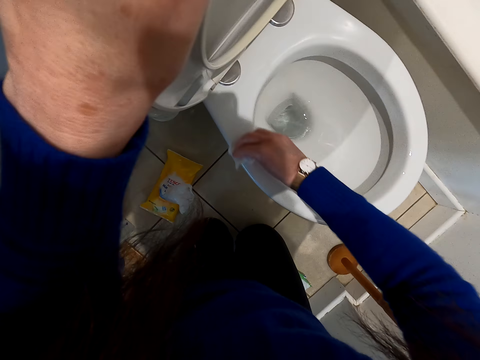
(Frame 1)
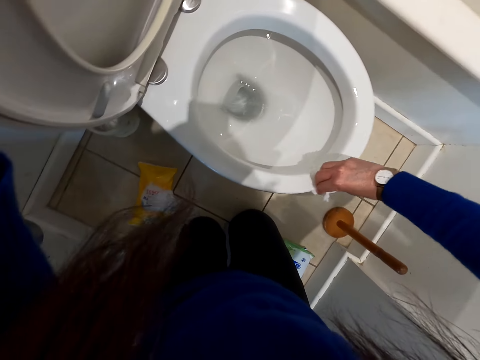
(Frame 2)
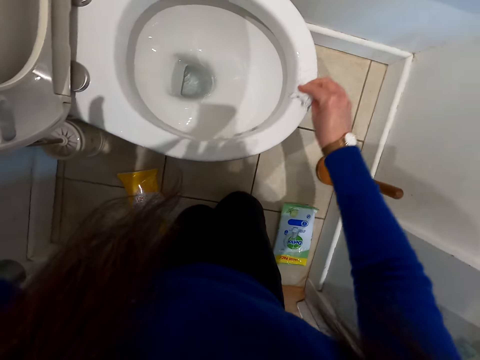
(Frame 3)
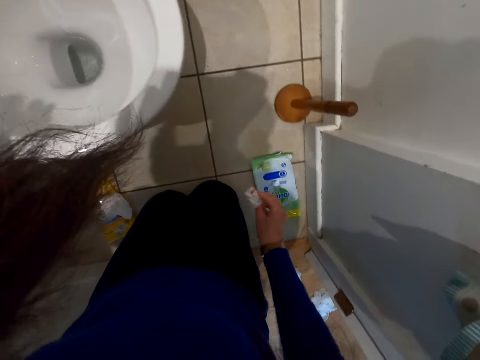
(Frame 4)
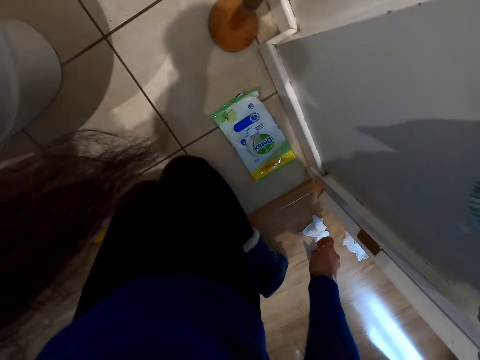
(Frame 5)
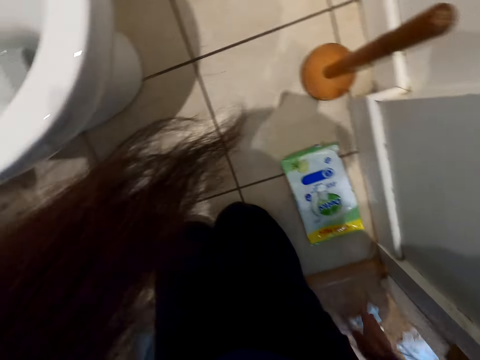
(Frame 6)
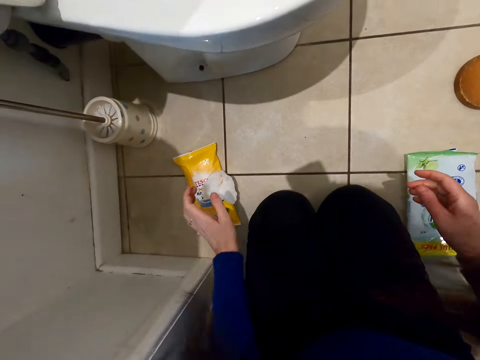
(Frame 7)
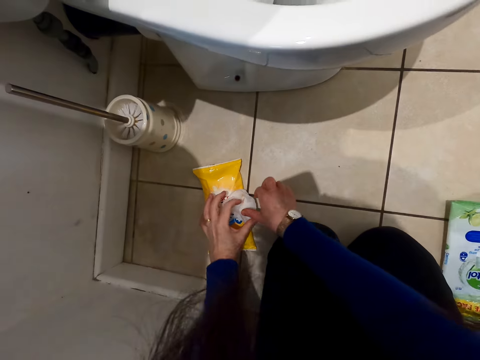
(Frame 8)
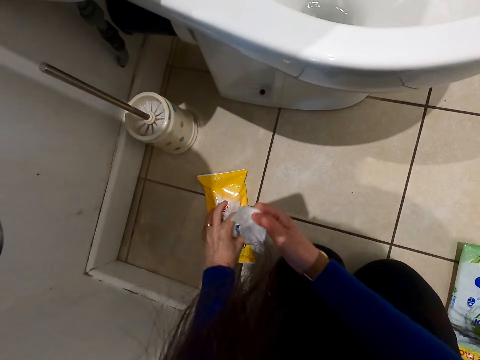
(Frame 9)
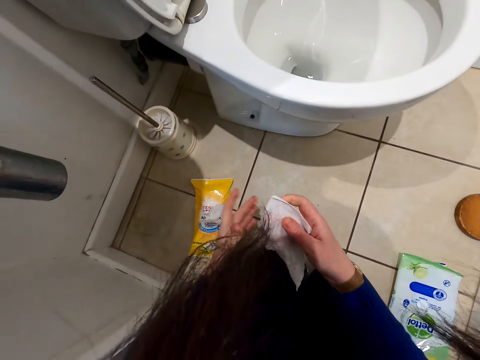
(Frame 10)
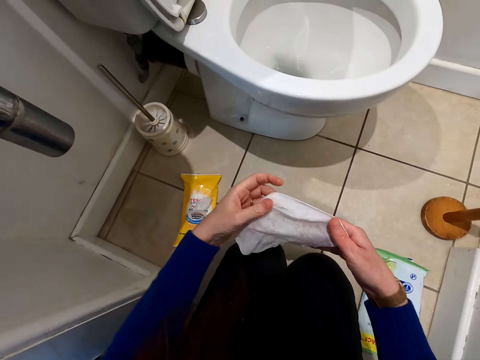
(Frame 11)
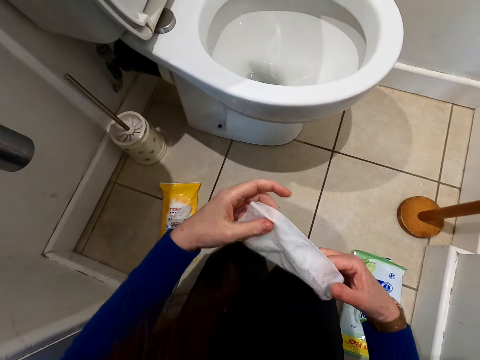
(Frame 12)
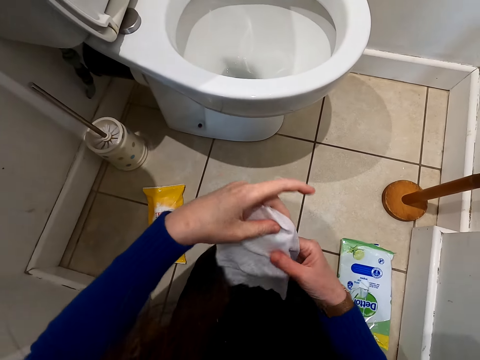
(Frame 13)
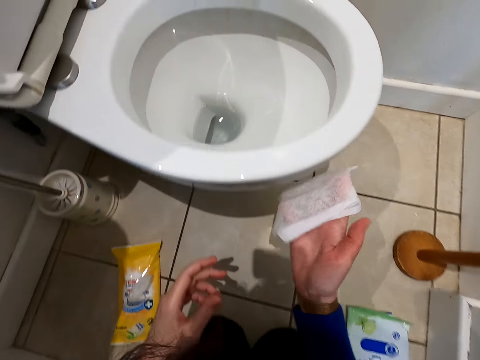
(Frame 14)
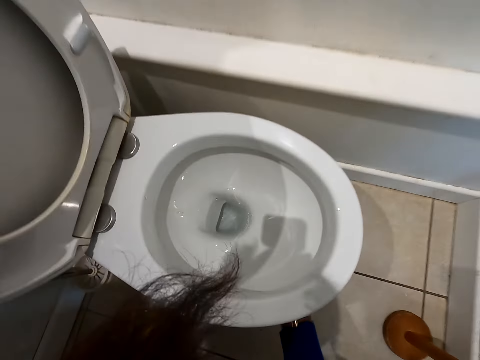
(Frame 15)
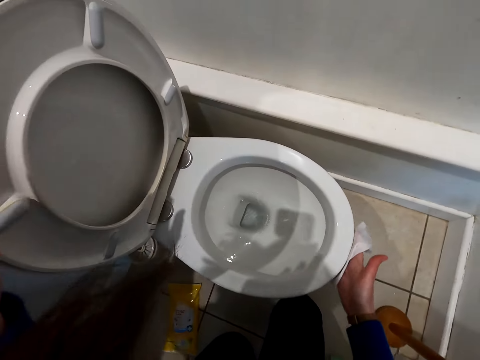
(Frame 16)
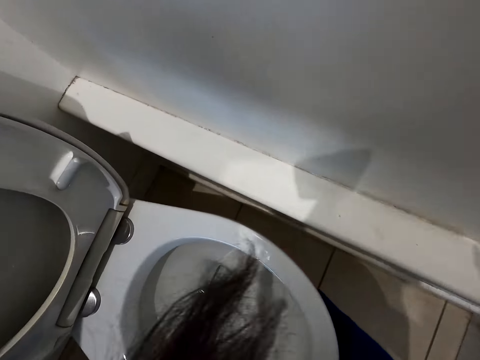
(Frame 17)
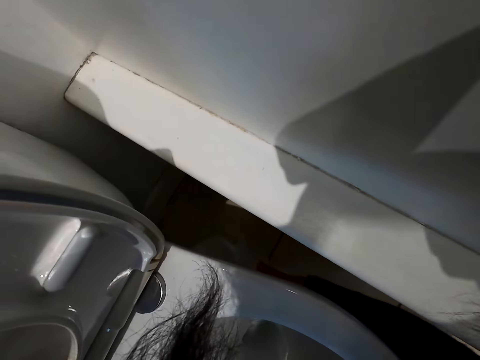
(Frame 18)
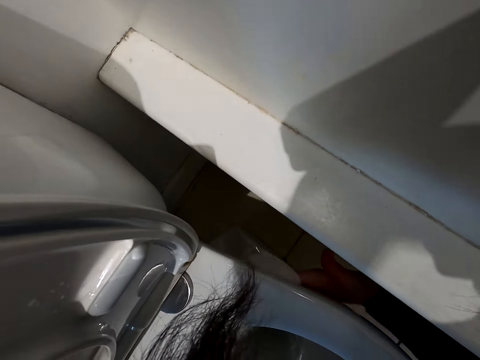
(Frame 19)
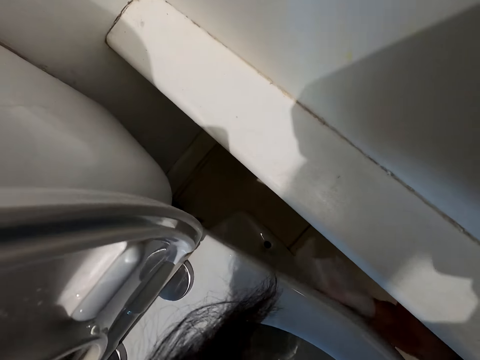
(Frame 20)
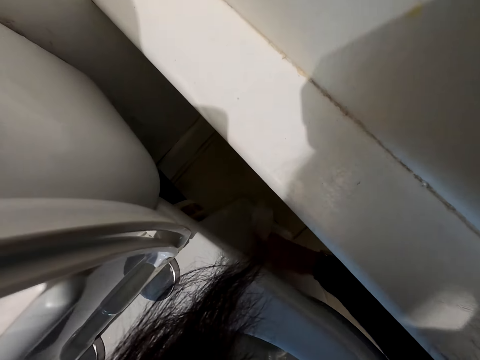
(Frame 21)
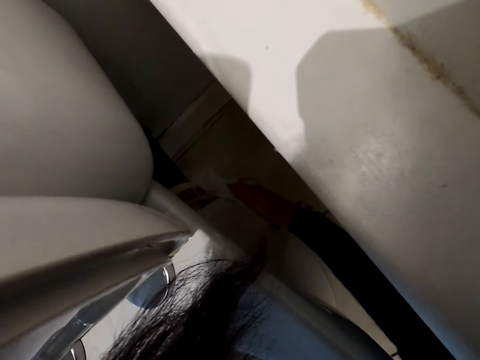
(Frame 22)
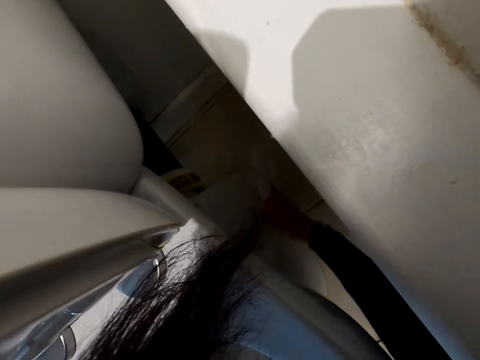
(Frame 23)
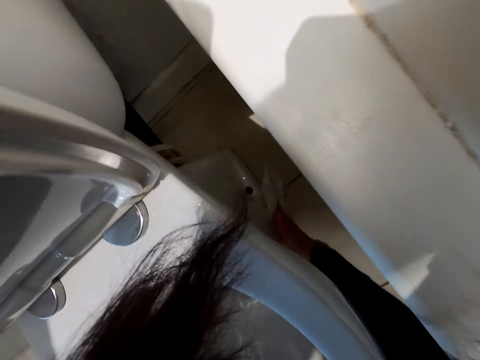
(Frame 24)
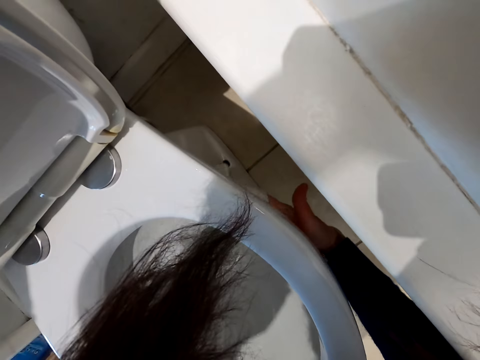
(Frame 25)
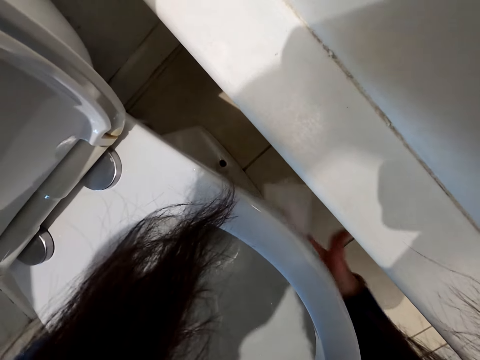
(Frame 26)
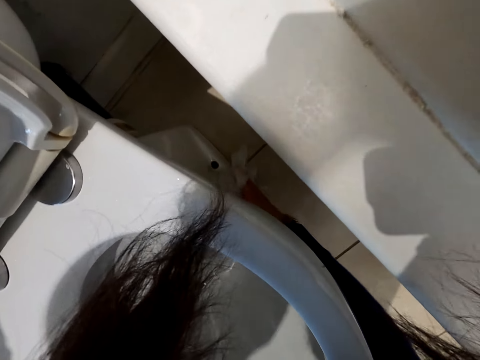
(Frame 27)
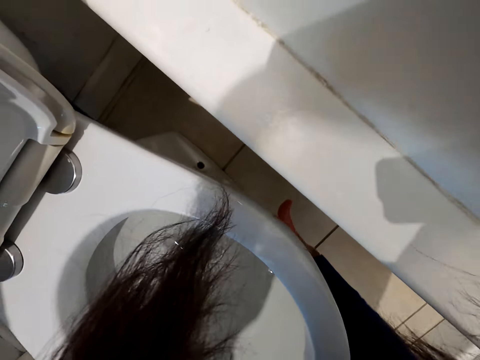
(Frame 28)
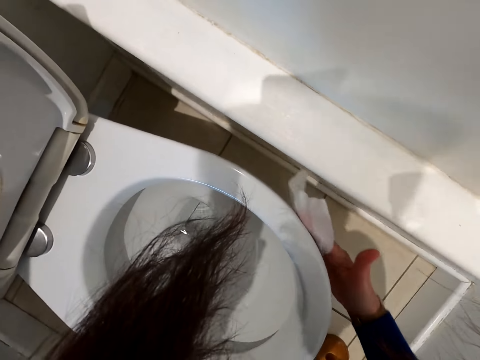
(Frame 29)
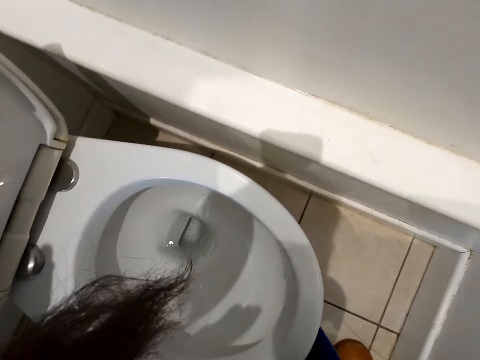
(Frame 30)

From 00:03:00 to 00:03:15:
The camera wearer puts the used wet wipe on the floor. They hold the wipe pack. They pick a wet wipe. They hold the wipe. They hold the wipe with the other hand. They wipe the toilet.

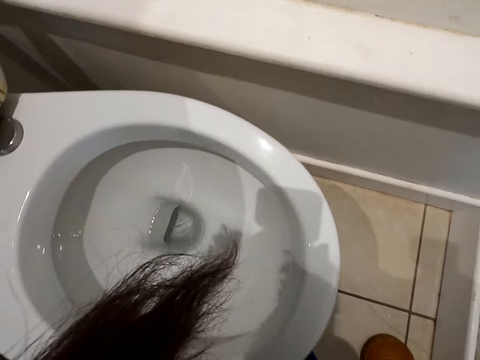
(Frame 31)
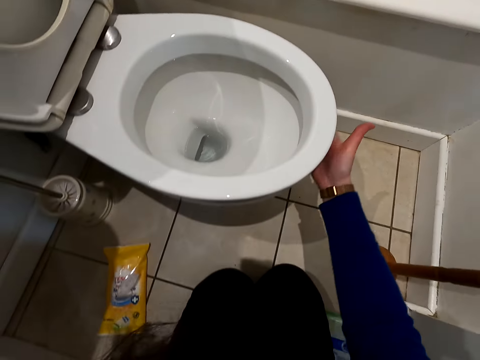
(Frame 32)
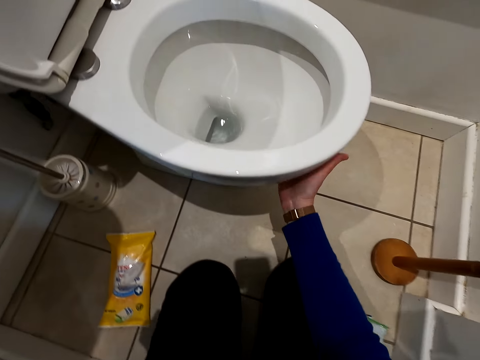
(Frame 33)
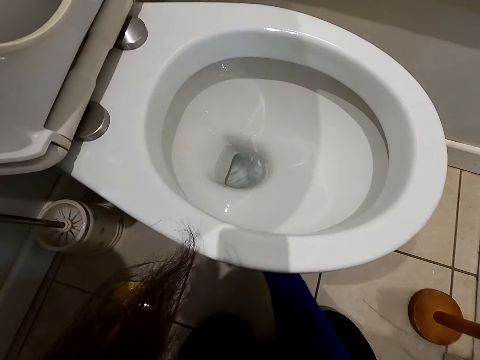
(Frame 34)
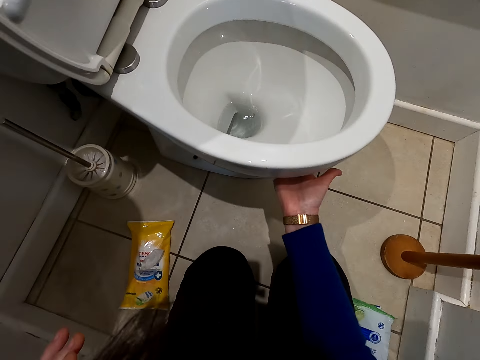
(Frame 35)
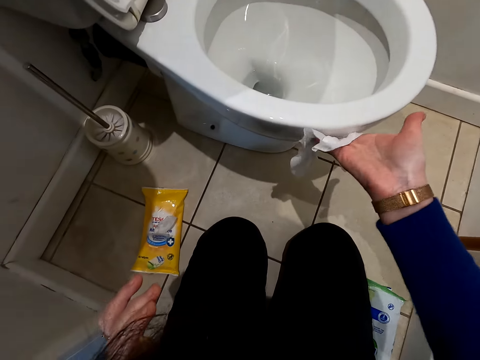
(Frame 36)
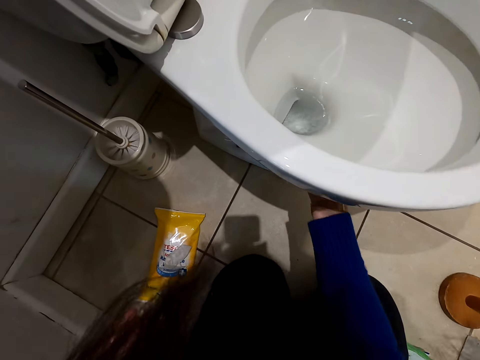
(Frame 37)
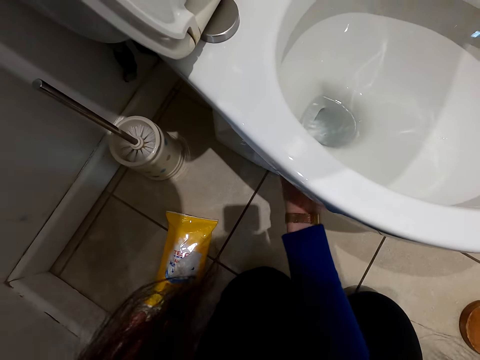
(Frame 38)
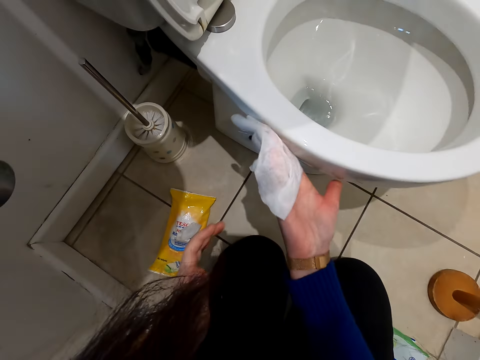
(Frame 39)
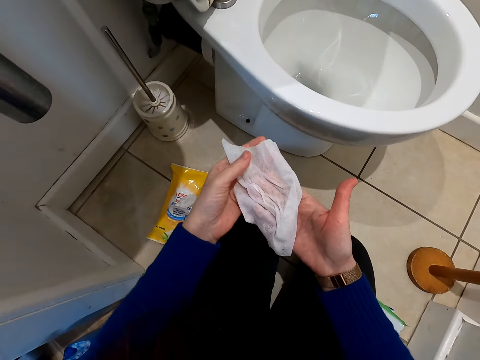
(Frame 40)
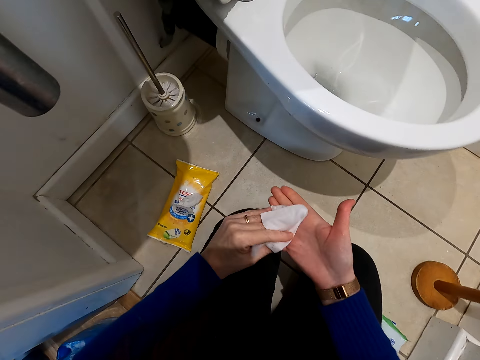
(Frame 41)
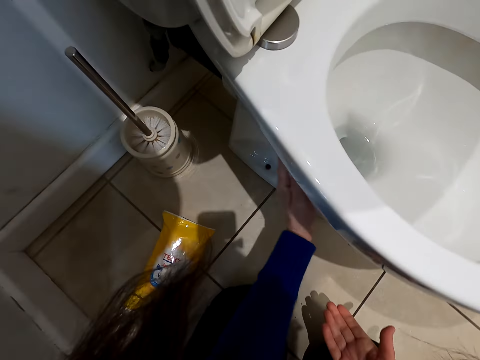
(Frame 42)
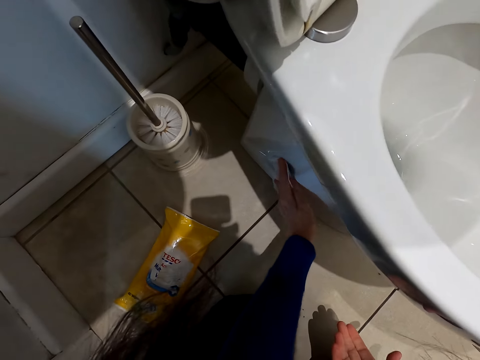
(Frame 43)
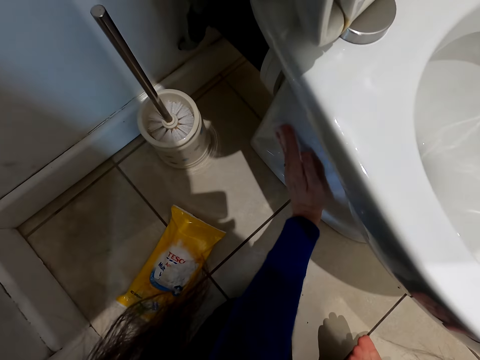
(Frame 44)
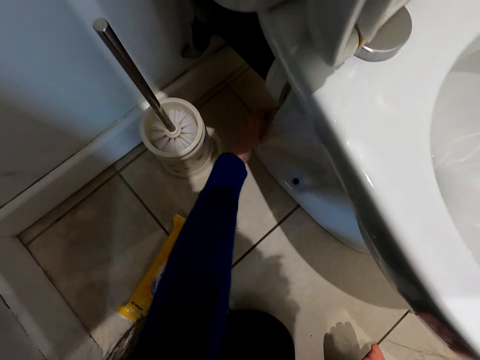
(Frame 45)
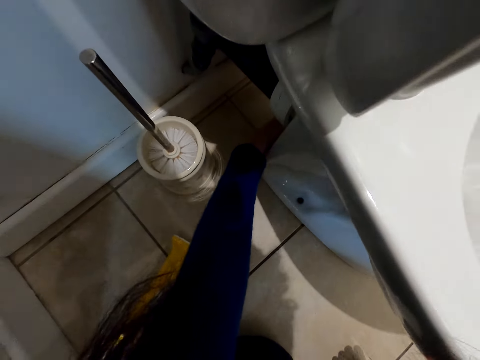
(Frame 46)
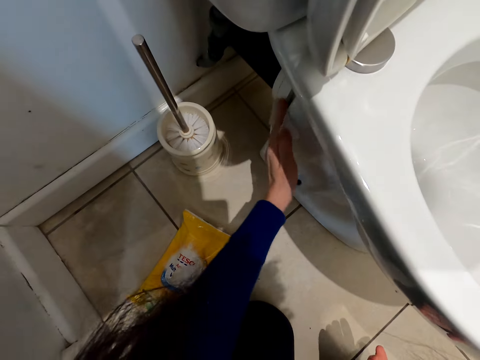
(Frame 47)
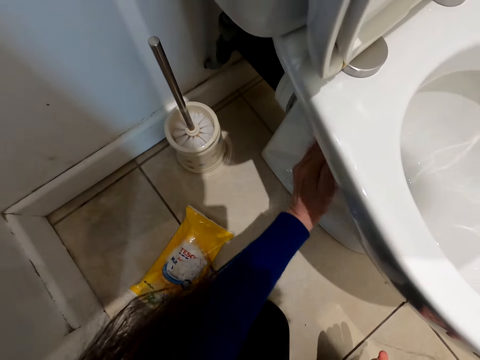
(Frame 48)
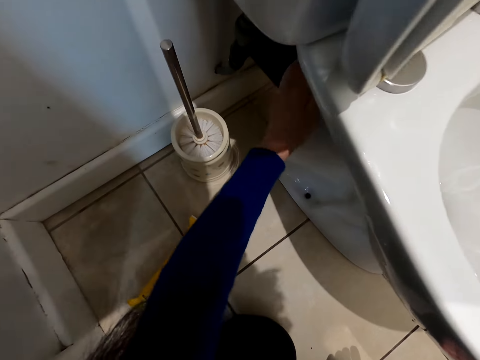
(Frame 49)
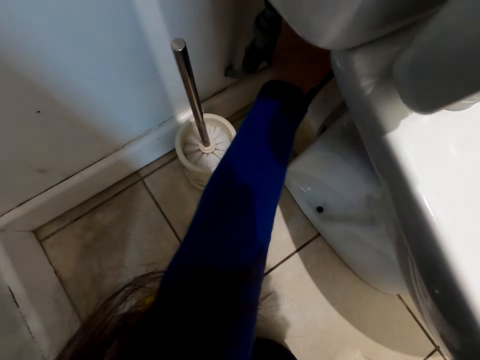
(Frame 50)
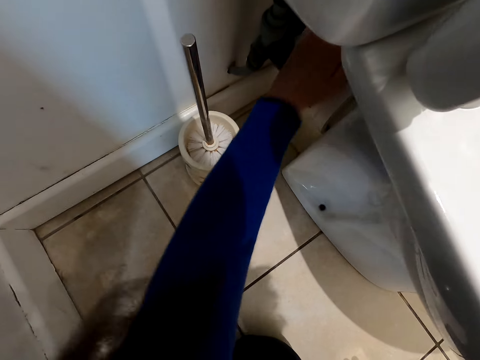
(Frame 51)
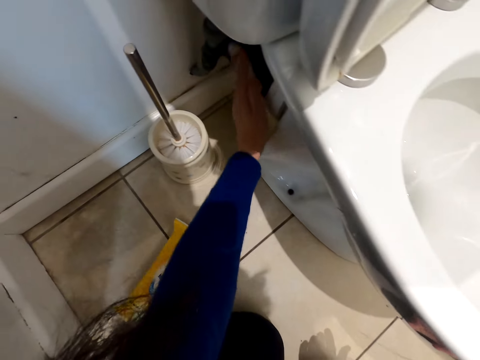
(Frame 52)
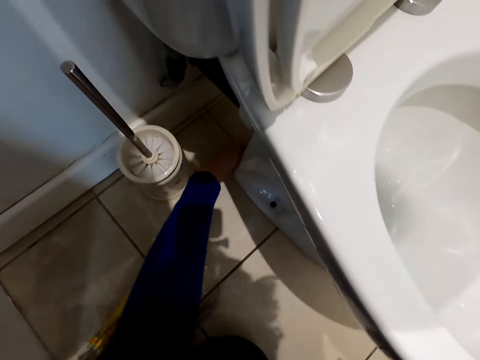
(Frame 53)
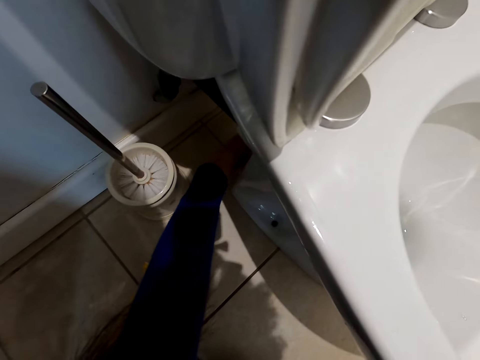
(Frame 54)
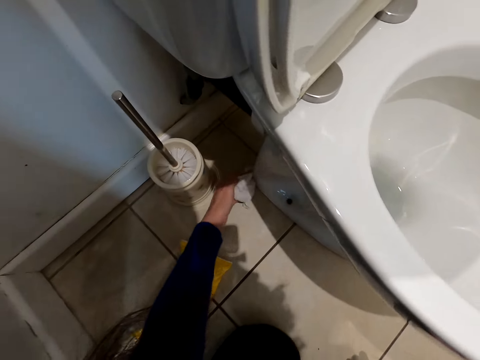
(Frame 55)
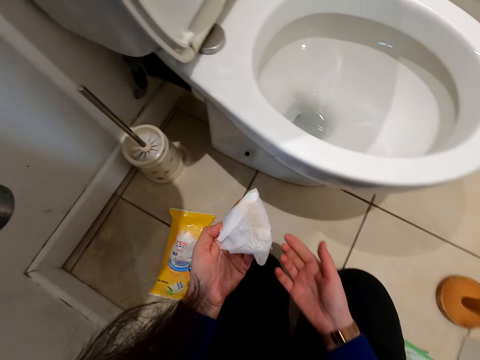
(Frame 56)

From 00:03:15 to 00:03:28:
The camera wearer folds the wipe. They take a wipe. They wipe the toilet.
